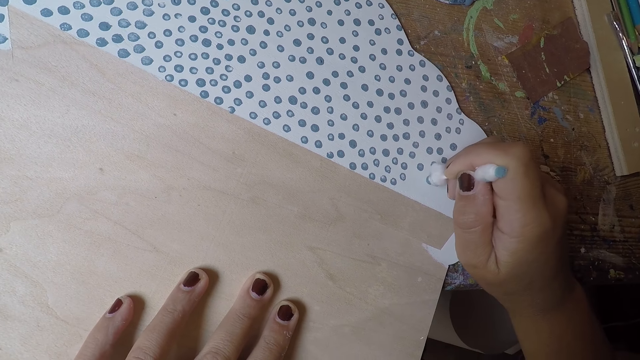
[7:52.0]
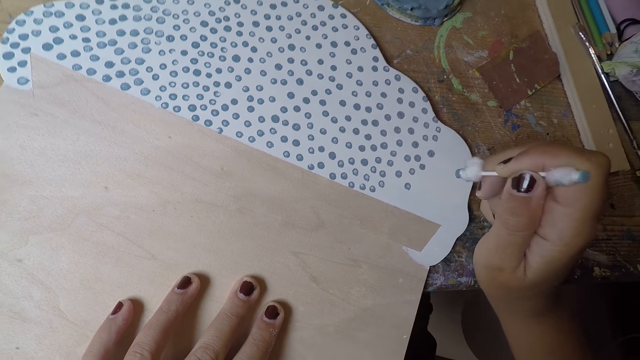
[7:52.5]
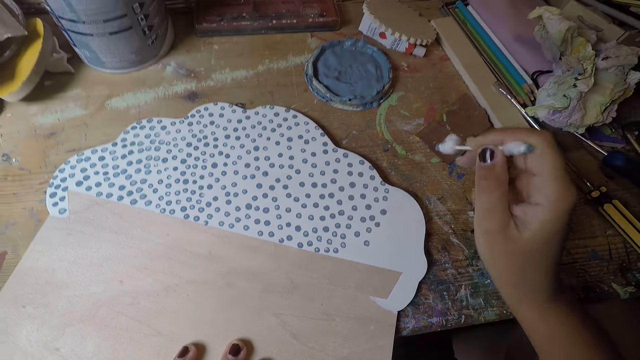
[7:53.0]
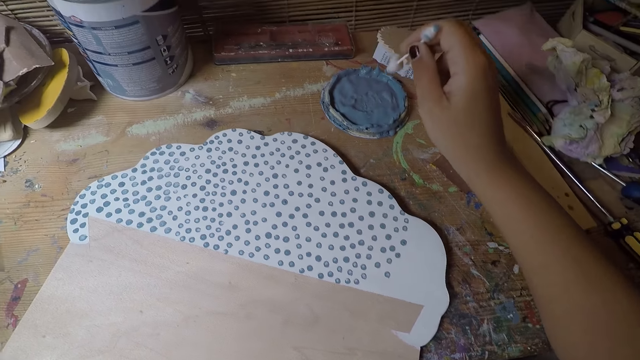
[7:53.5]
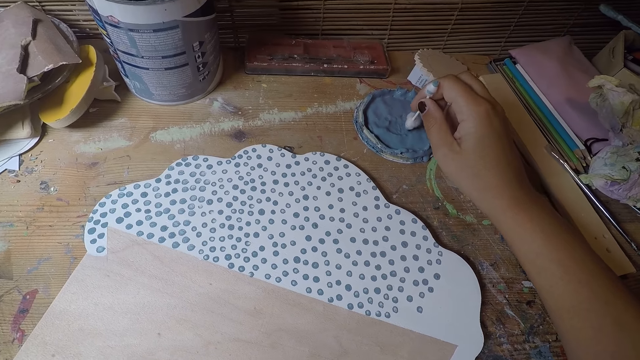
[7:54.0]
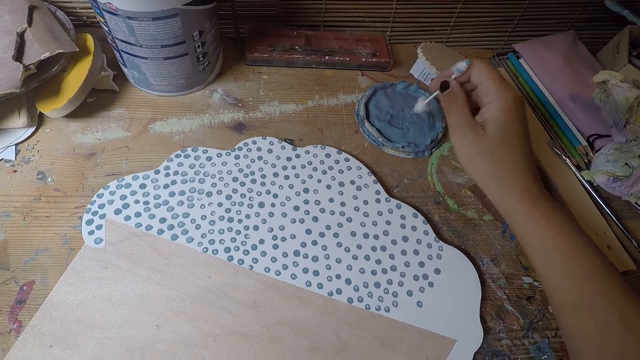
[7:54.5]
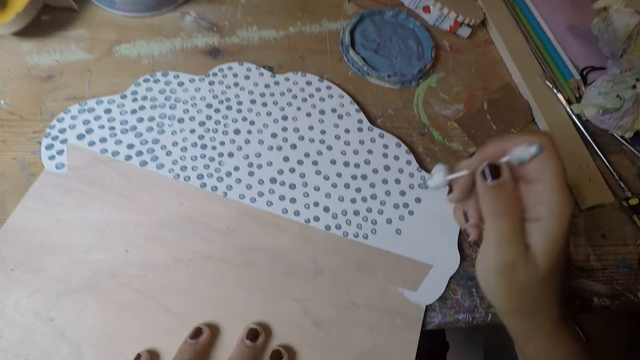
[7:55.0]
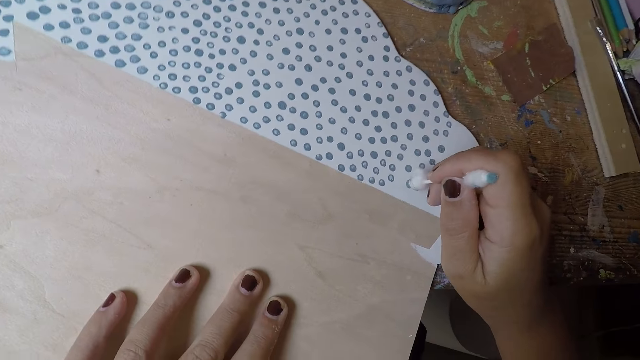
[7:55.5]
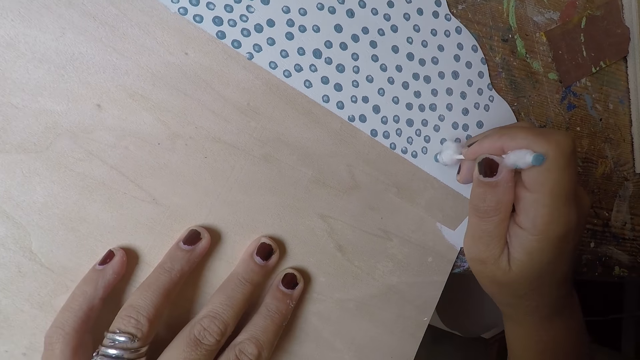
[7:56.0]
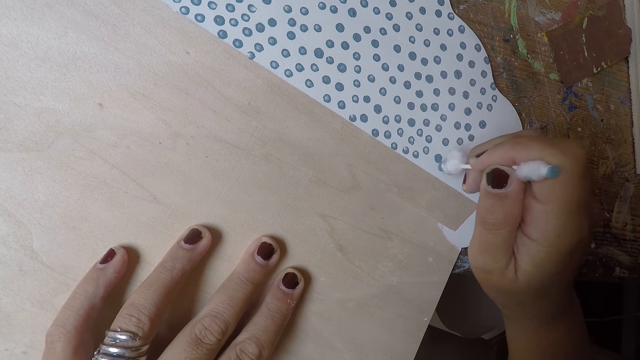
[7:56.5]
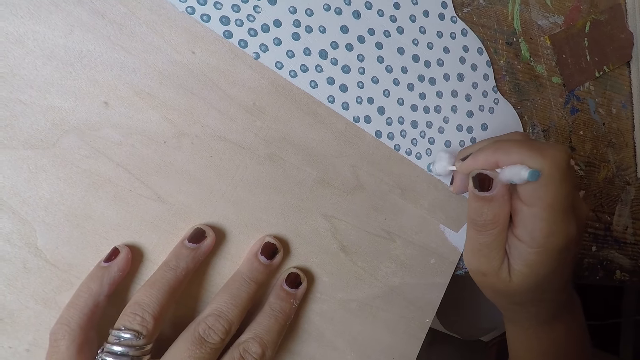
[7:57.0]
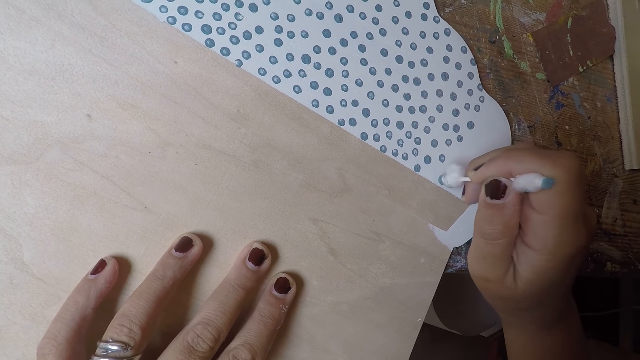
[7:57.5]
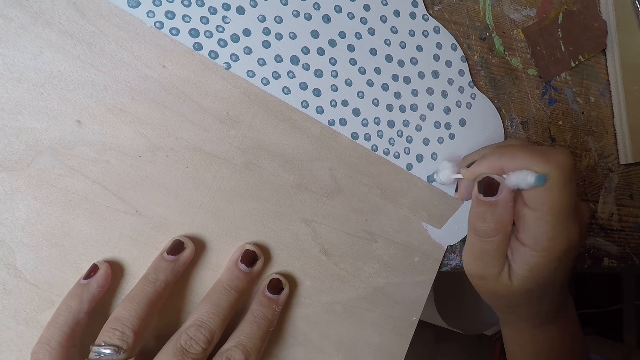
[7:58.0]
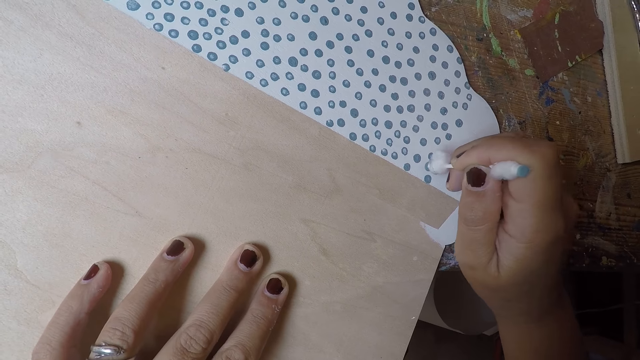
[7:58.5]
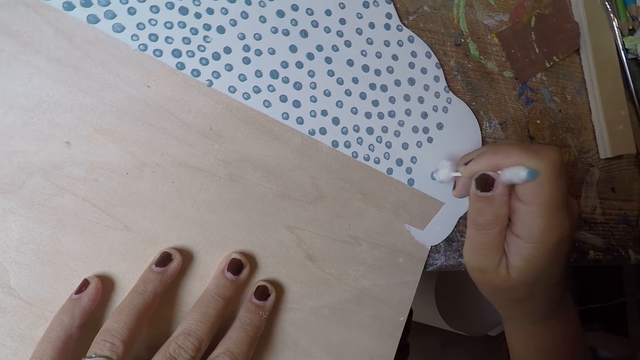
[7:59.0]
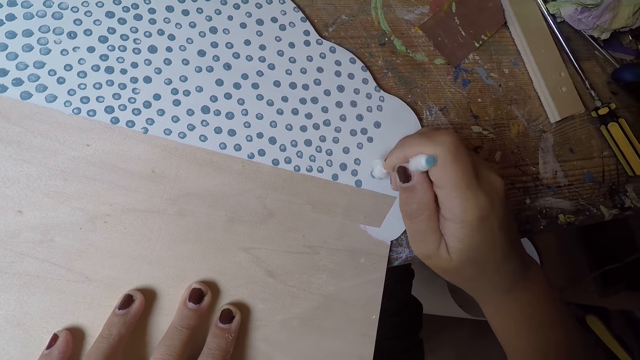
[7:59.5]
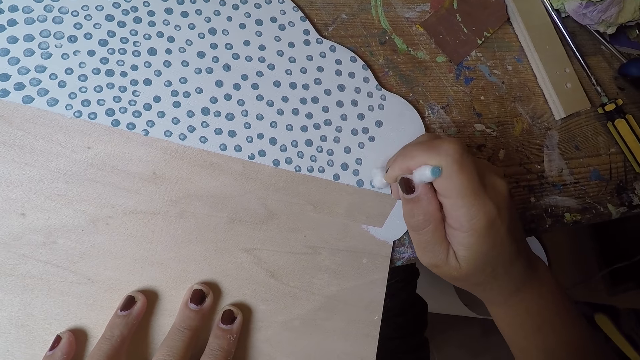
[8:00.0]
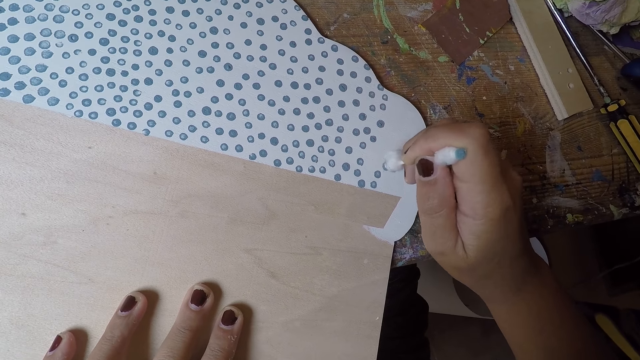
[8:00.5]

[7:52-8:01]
The camera wearer takes paint from the paint cover on the table with the cotton bud in his right hand. He puts dots on the white paper with the cotton bud in his right hand.

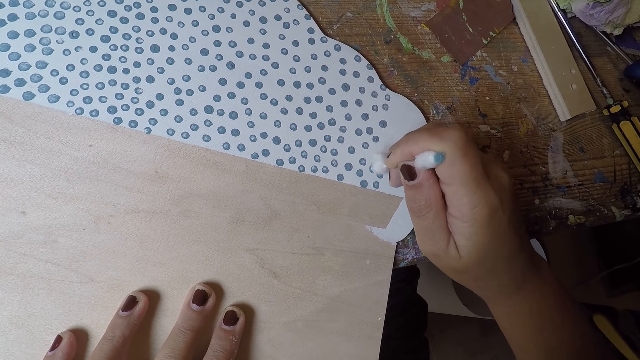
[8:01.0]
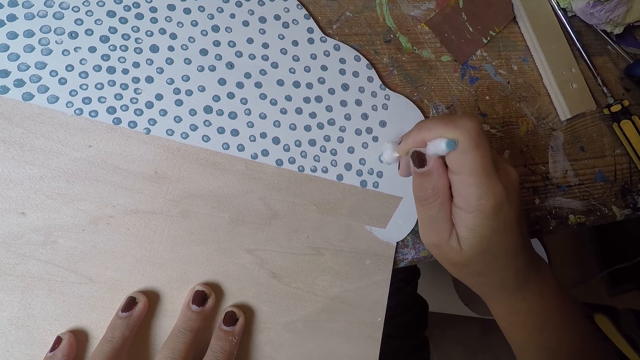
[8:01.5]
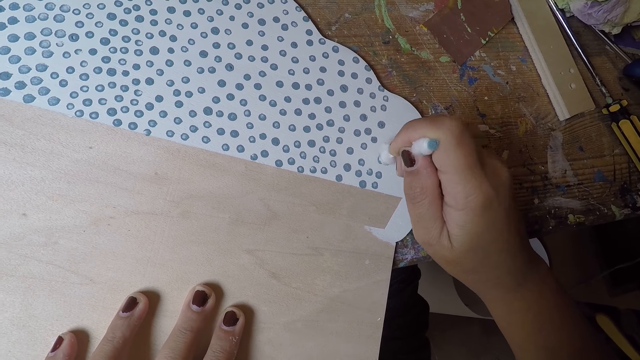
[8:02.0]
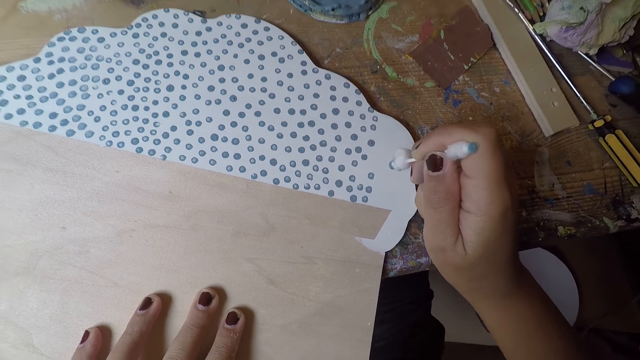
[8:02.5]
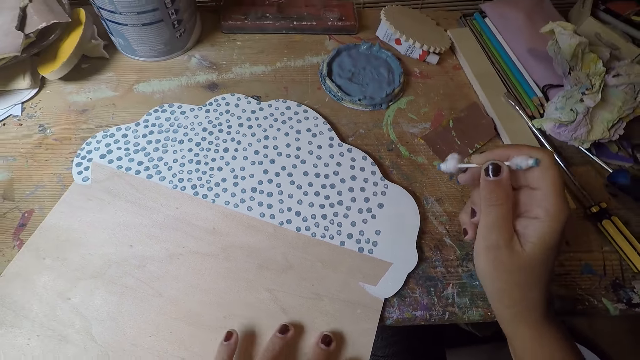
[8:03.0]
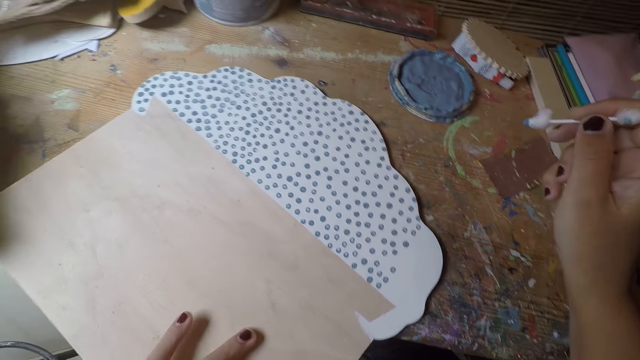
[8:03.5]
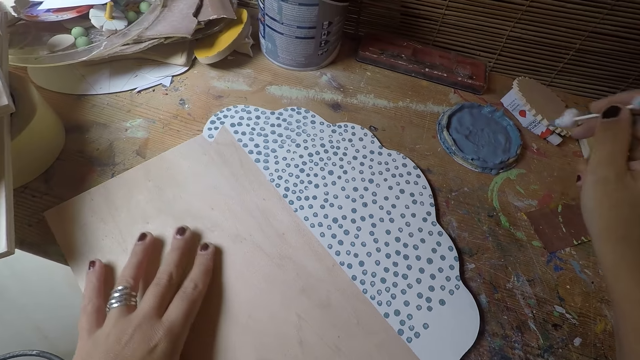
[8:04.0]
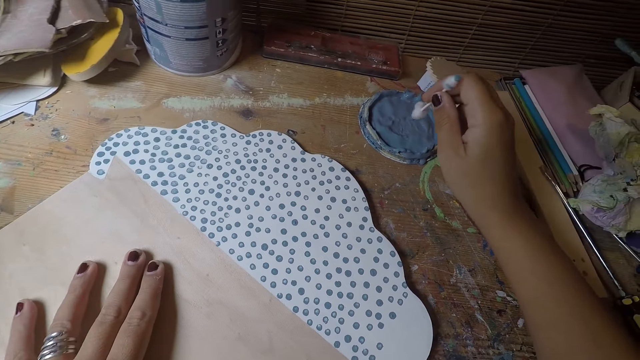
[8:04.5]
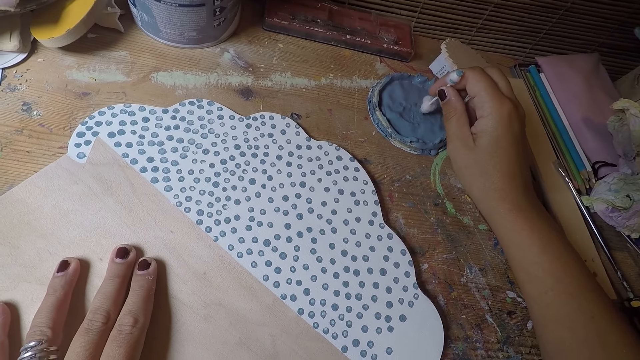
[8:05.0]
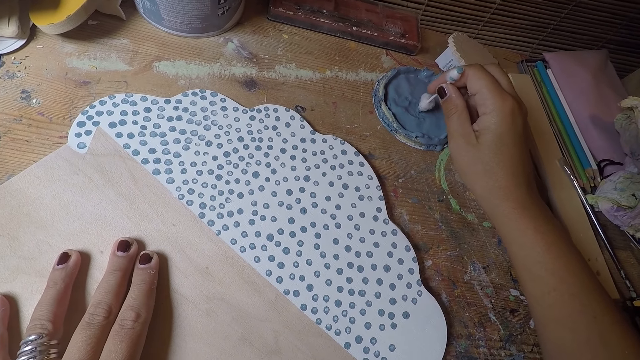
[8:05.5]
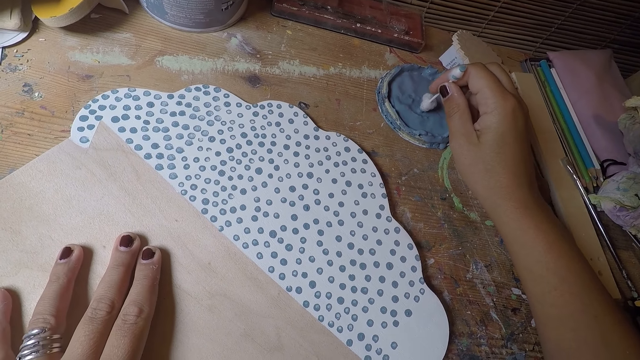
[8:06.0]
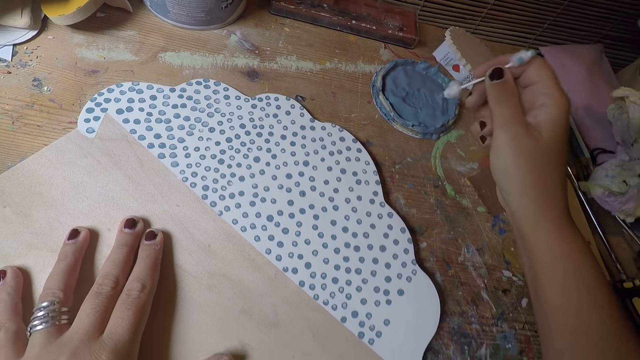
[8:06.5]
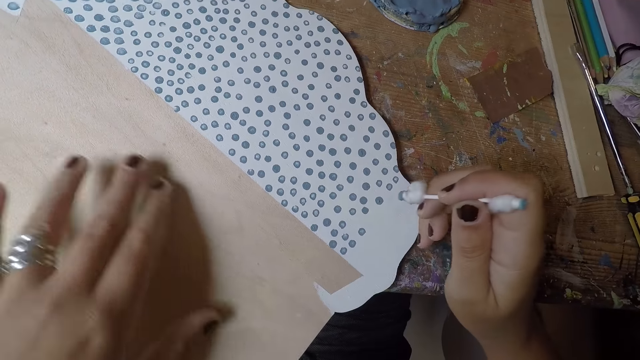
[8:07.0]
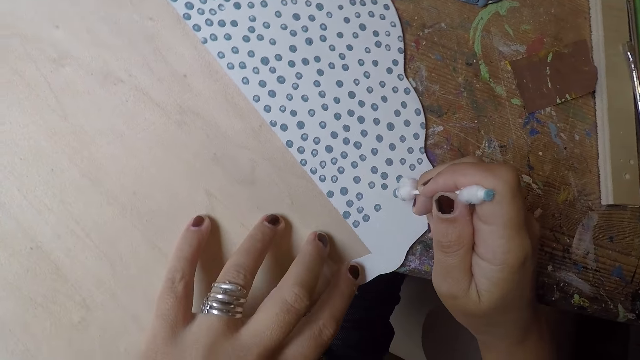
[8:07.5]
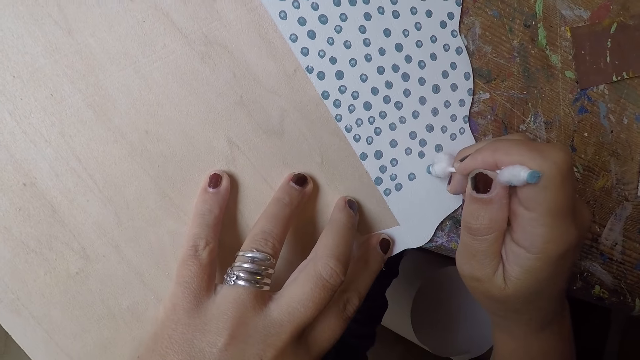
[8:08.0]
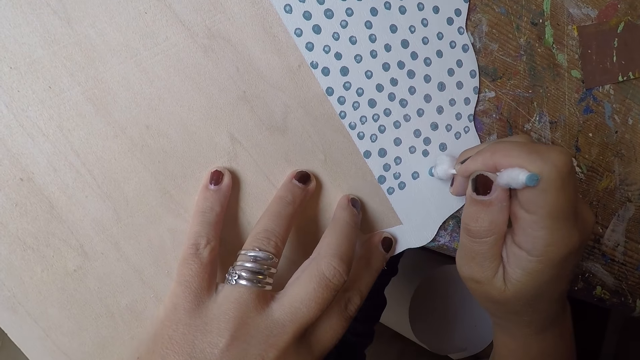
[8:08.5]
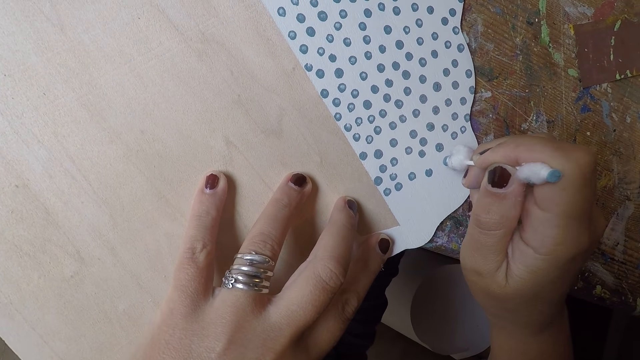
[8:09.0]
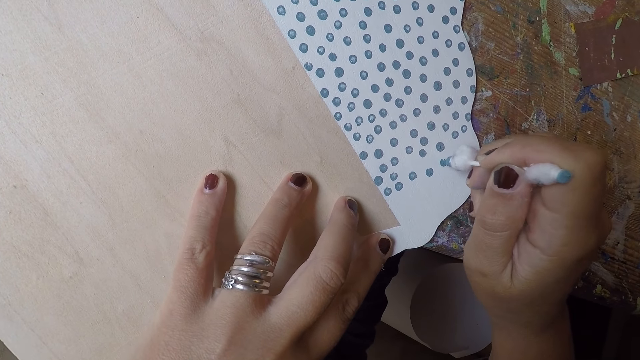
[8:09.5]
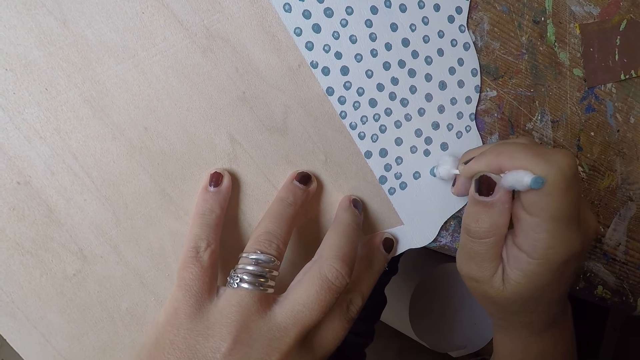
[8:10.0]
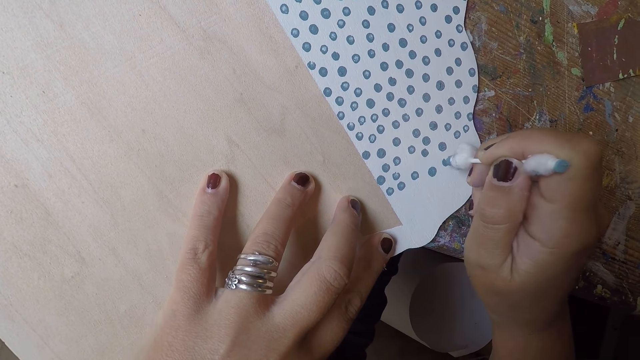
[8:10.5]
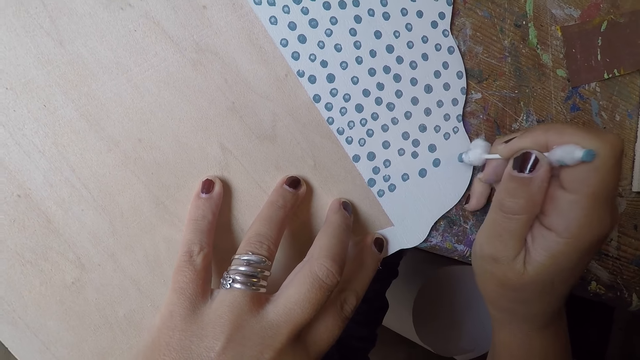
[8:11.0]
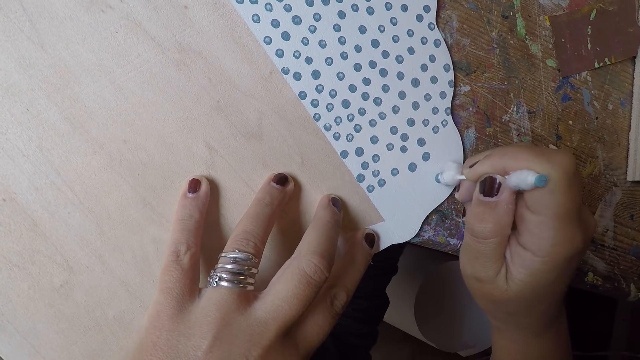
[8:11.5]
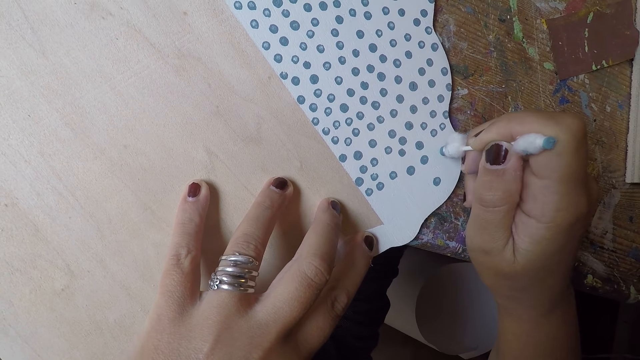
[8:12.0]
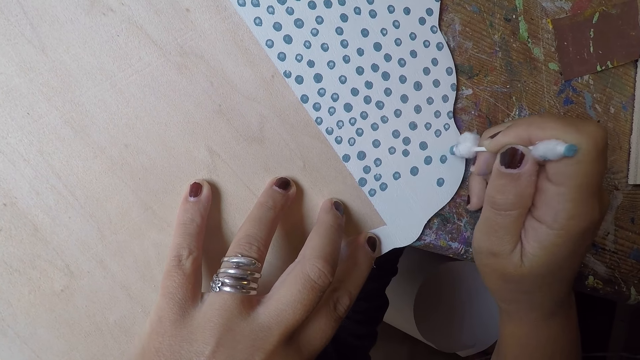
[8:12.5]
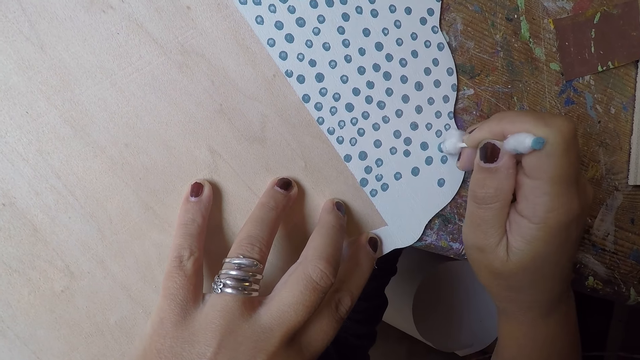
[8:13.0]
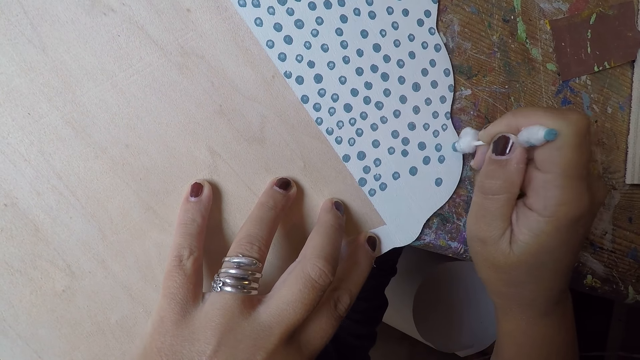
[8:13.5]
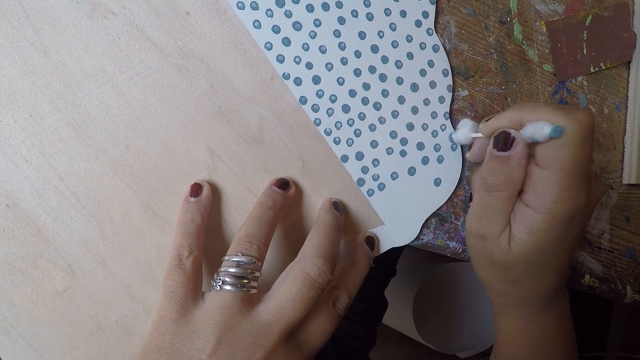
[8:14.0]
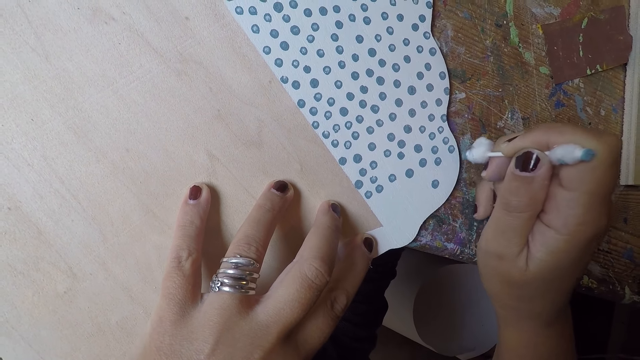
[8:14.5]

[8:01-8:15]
The camera wearer adjusts the white paper board with his left hand. He takes paint from the paint cover on the table with the cotton bud in his right hand. He adjusts his left hand on the white paper board. He puts dots on the white paper with the cotton bud in his right hand.
